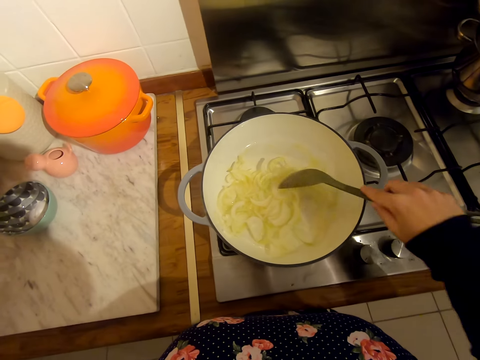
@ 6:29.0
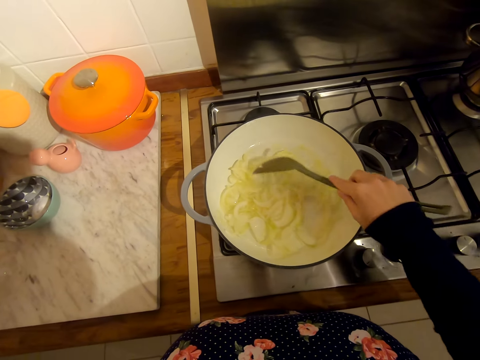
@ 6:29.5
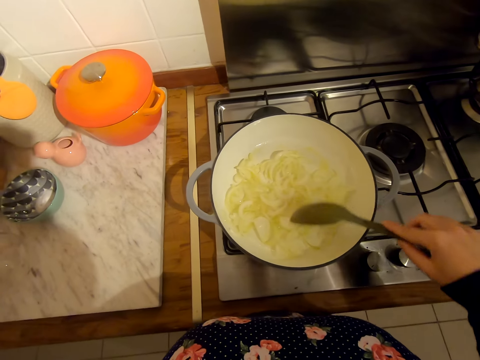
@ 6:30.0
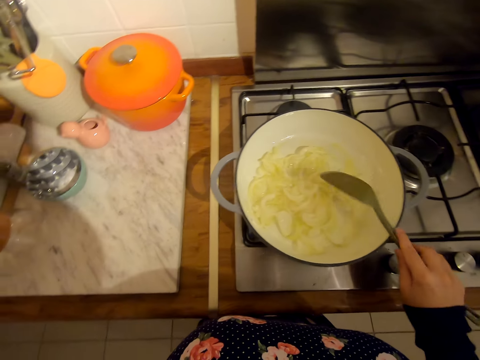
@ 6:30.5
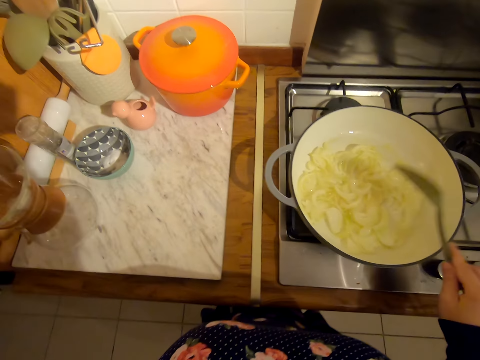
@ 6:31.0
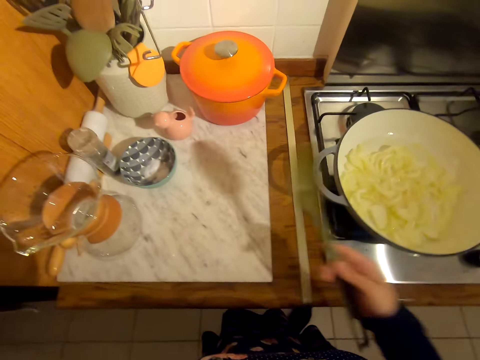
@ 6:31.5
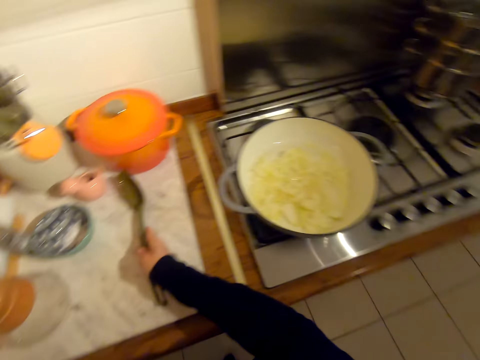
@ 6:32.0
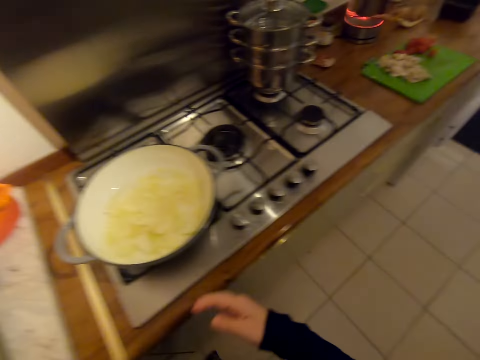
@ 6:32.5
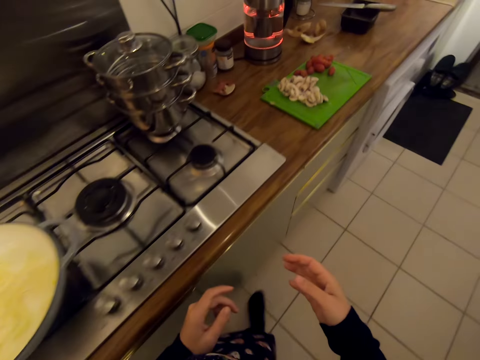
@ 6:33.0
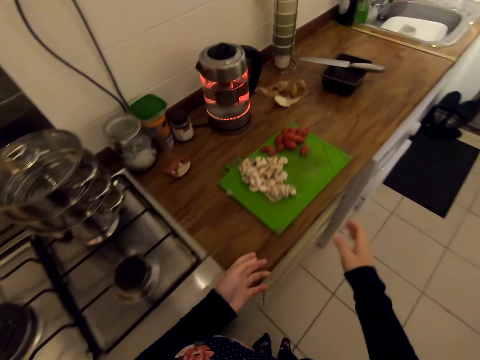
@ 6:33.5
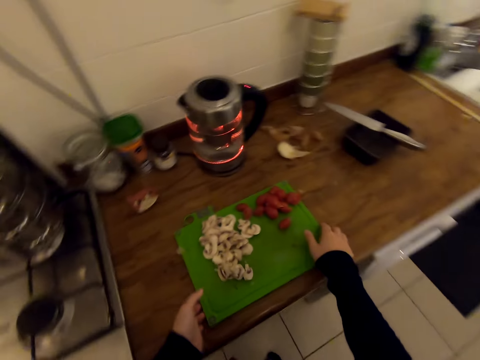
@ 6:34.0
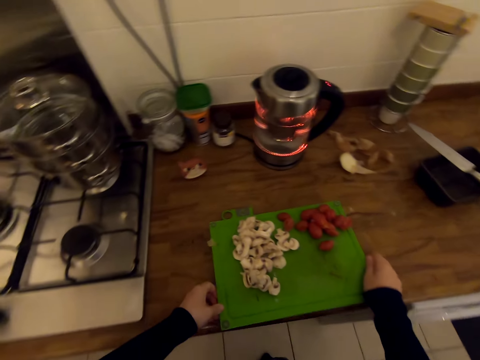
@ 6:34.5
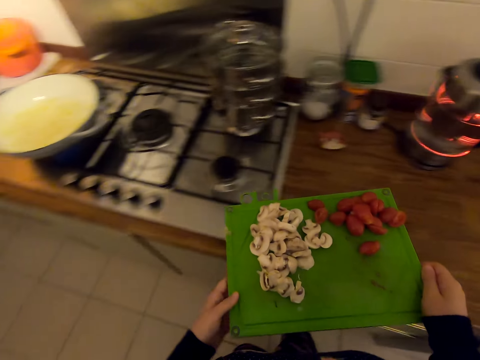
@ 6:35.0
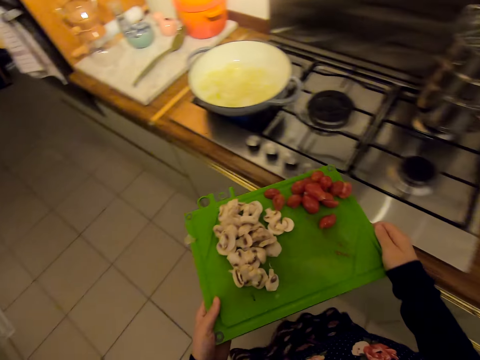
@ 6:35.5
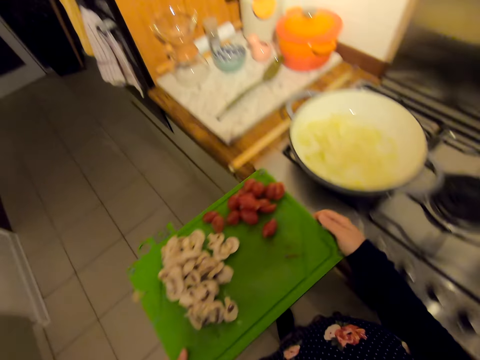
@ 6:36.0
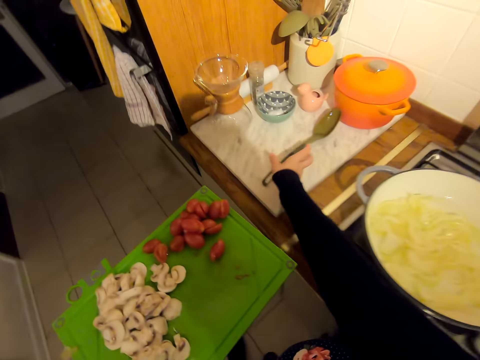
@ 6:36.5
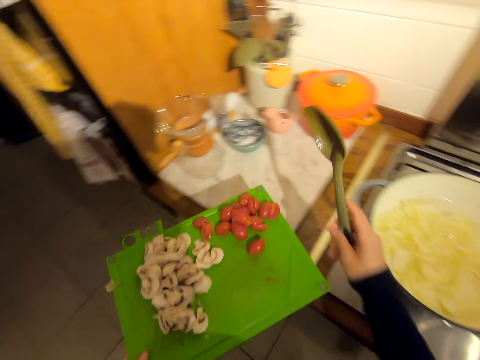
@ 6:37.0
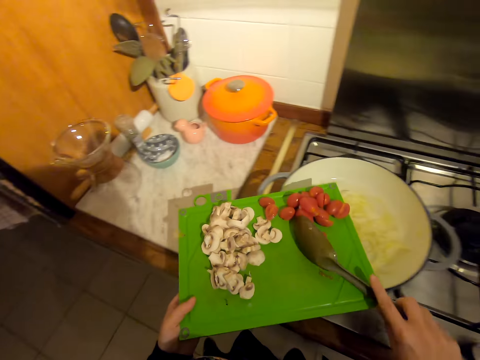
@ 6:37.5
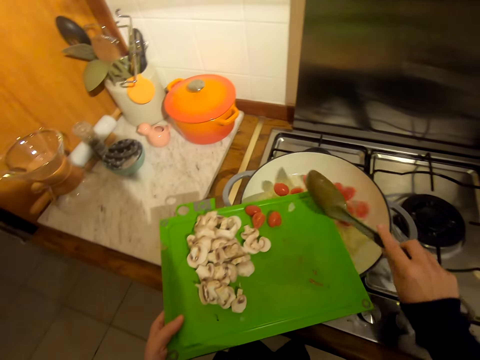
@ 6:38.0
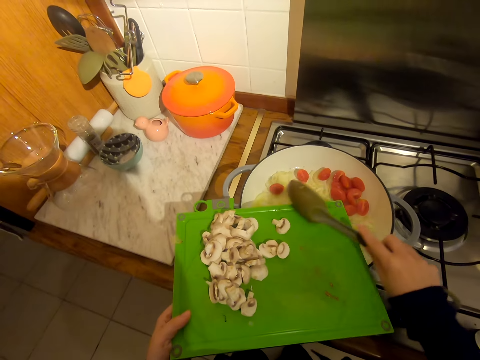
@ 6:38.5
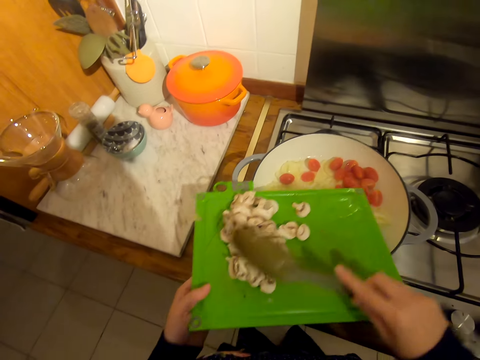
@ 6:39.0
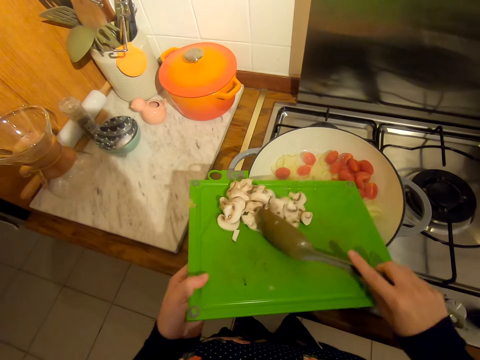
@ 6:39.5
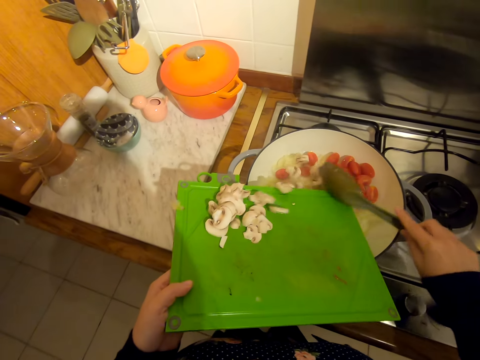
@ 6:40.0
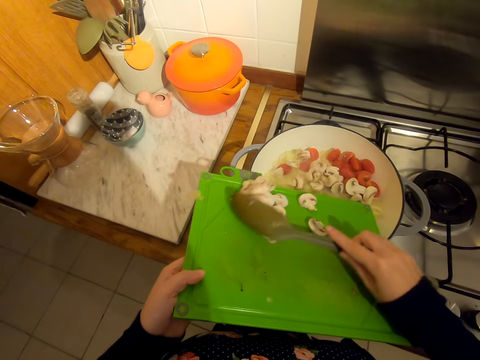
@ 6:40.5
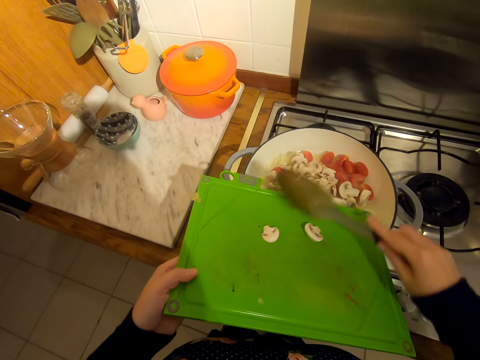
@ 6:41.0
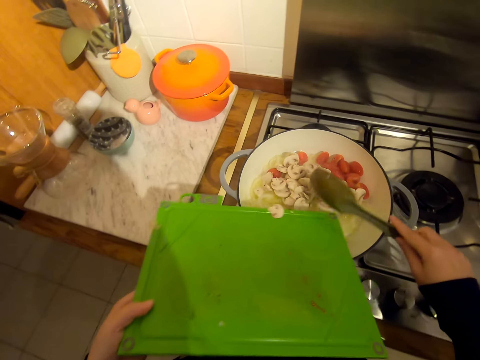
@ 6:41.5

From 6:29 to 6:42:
The camera wearer places the stirring spoon on the table. They walk around. They take the chopping board and walk around. They take the stirring spoon or serving board. They pour tomato in the cooking pot. They put something on the pot. They pour garlic in the cooking pot.

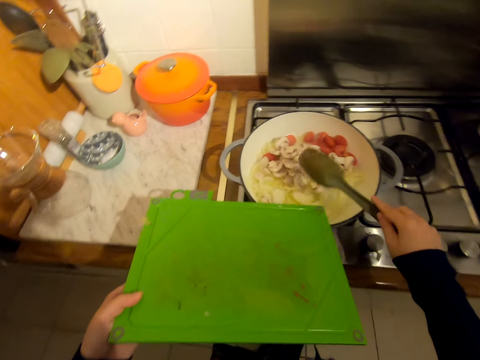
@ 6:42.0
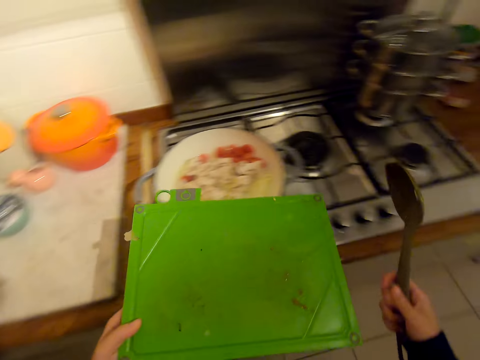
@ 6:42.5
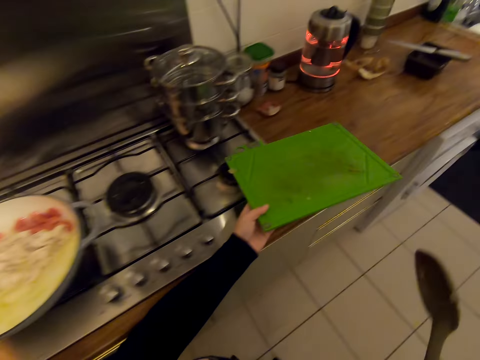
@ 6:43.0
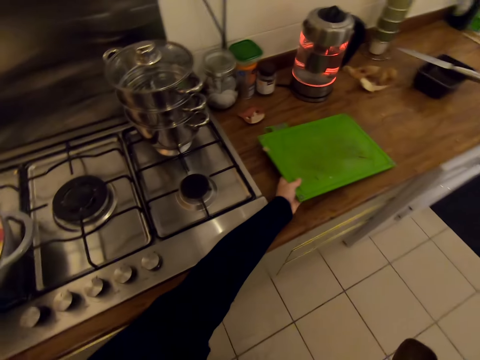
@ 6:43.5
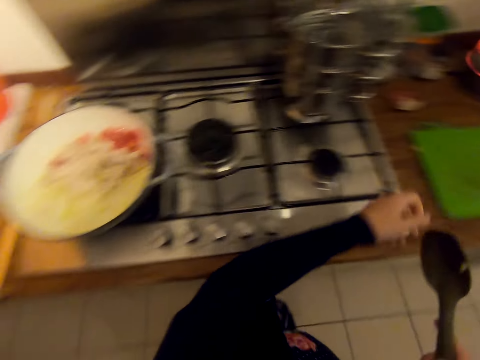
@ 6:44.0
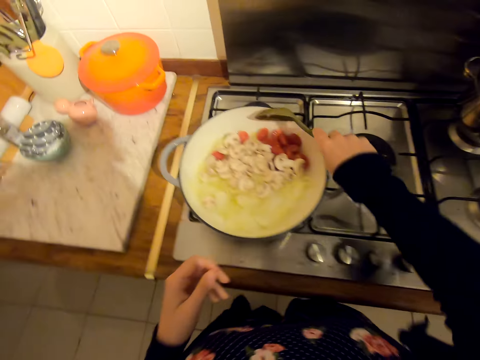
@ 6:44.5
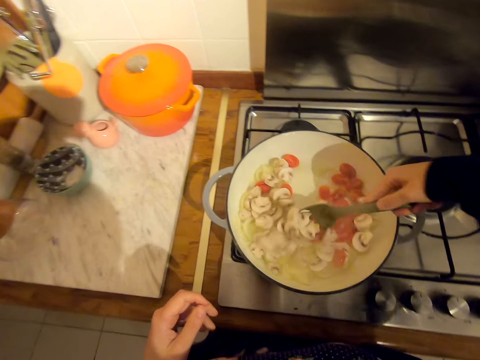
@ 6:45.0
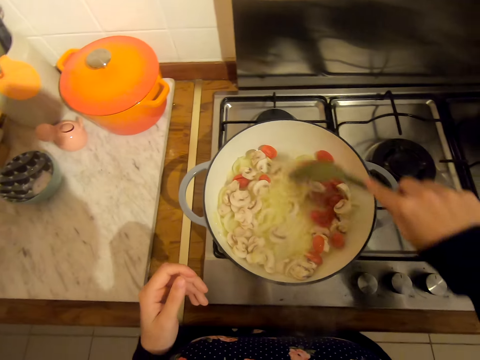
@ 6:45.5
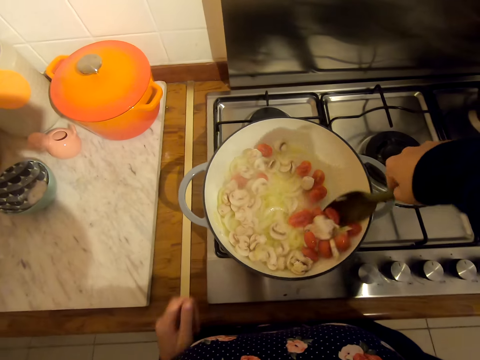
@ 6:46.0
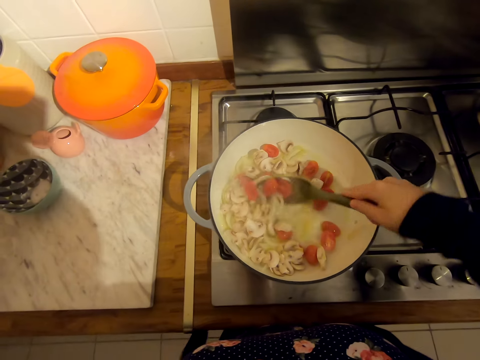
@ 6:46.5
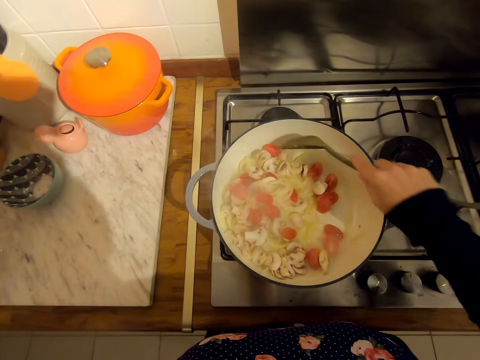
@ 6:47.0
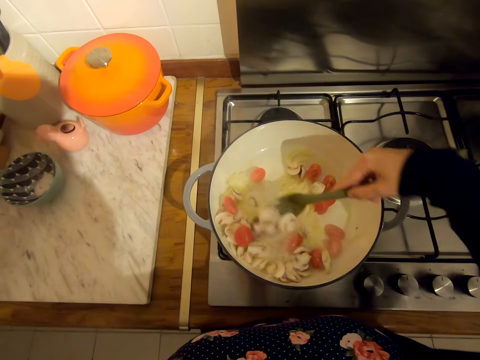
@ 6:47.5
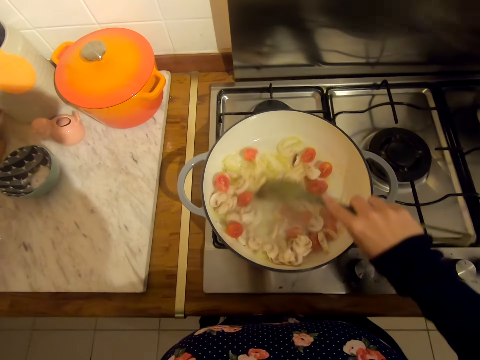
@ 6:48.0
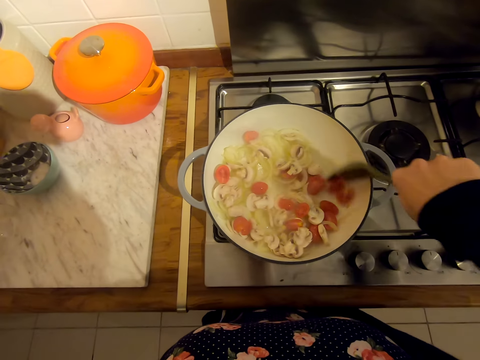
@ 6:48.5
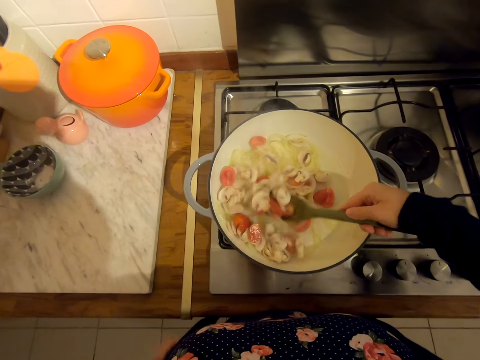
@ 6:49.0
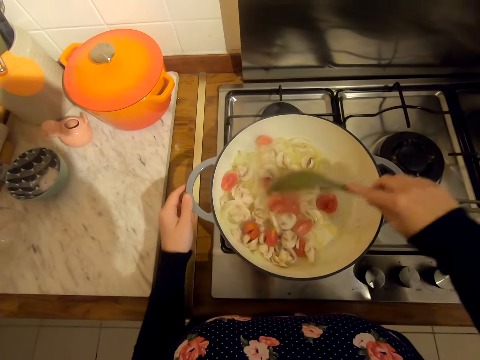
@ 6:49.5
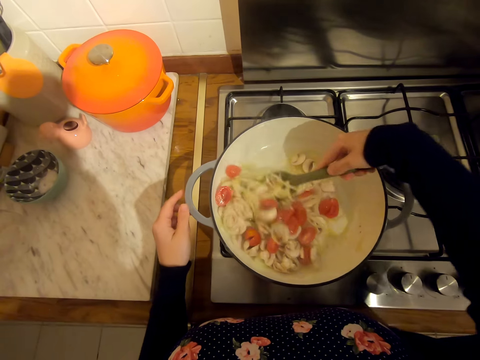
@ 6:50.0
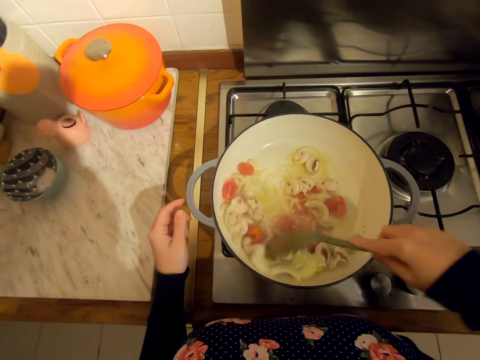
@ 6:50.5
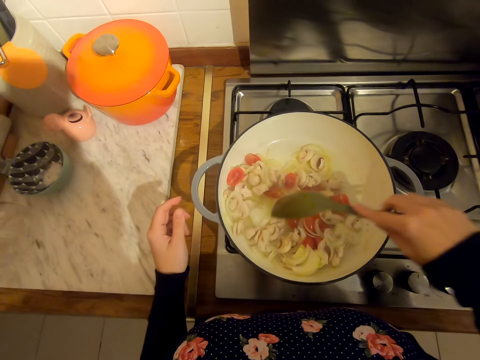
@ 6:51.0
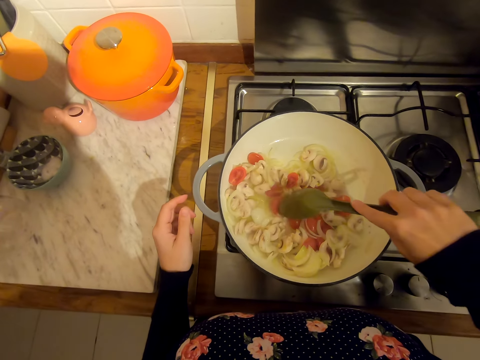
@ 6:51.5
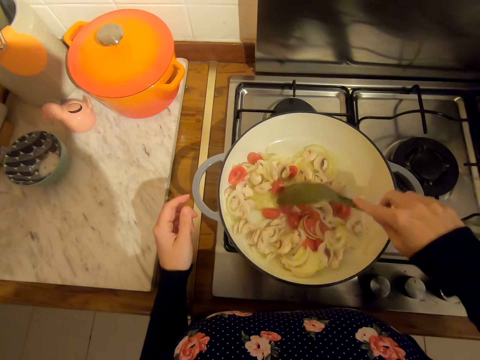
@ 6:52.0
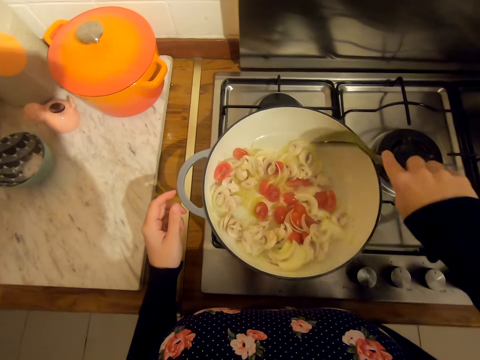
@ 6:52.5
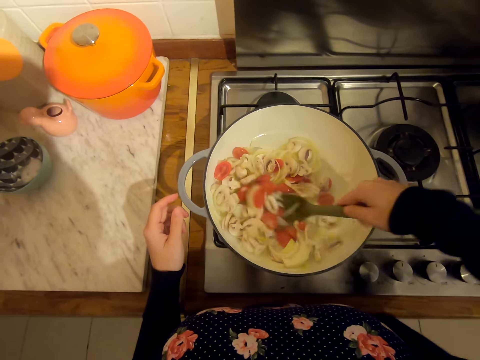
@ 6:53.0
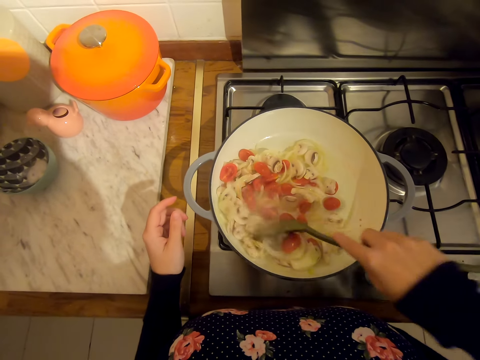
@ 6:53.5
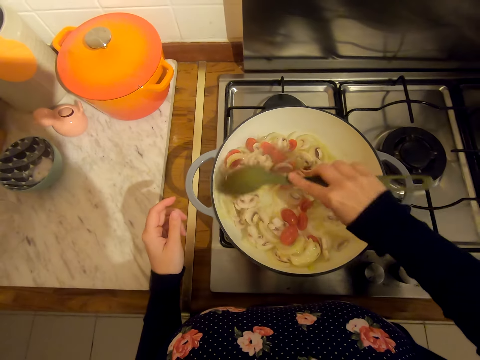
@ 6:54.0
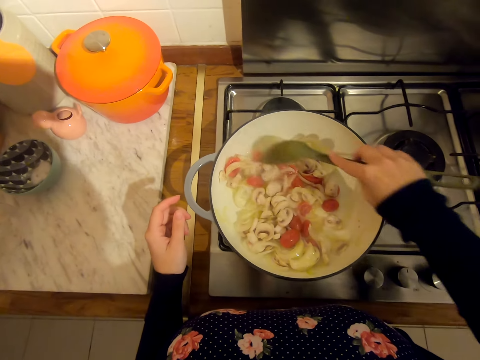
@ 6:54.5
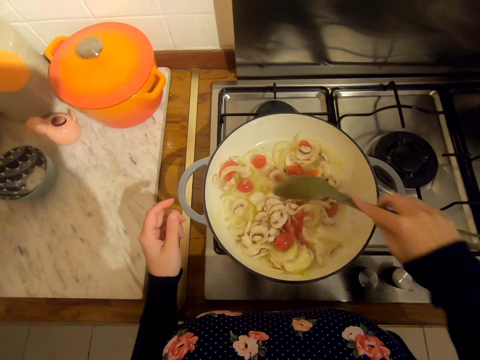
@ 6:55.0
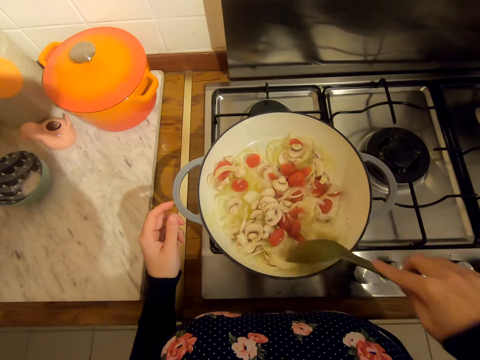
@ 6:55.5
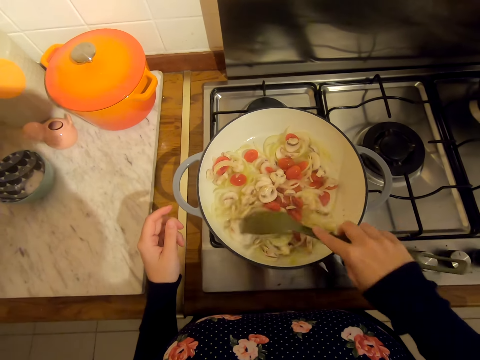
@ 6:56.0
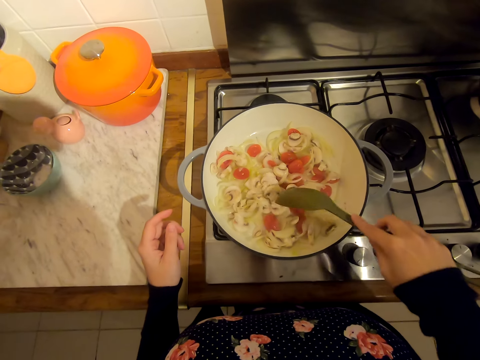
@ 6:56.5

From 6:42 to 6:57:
The camera wearer moves around. They put the chopping board on the kitchen counter. They stir the food in the pot.
